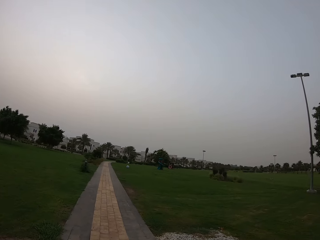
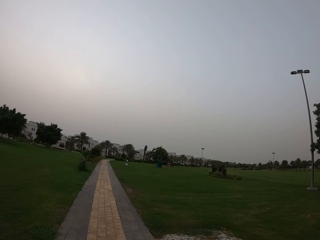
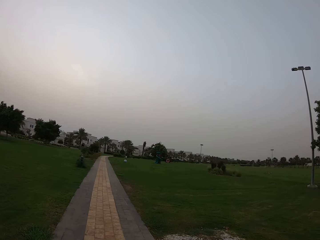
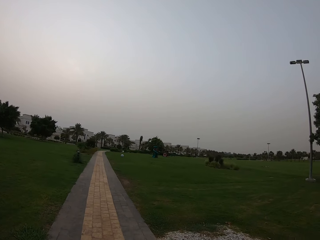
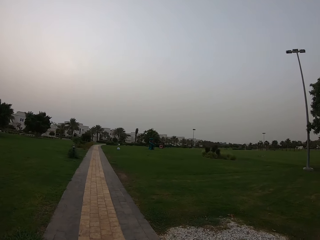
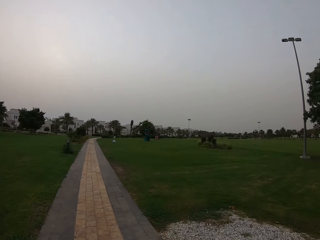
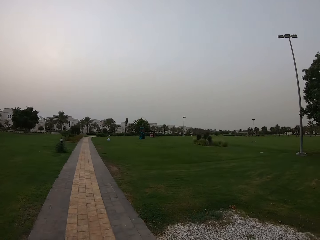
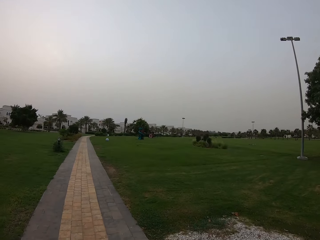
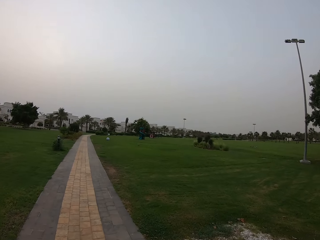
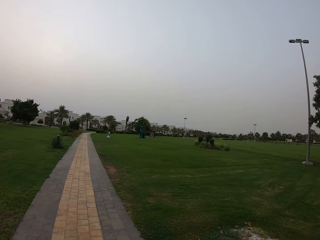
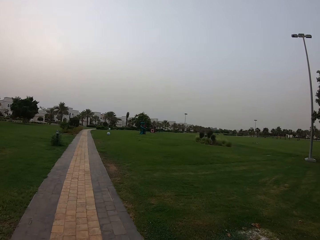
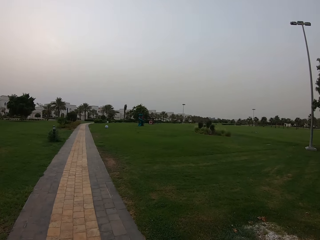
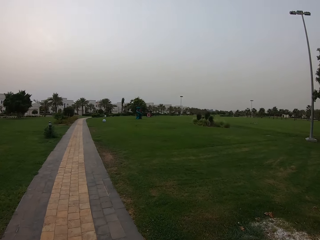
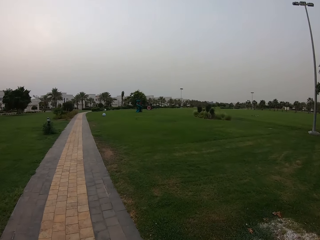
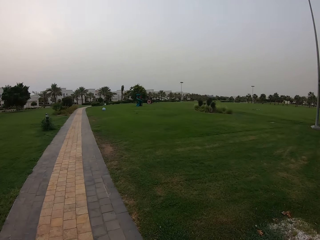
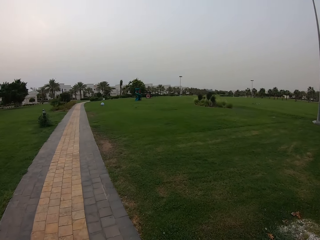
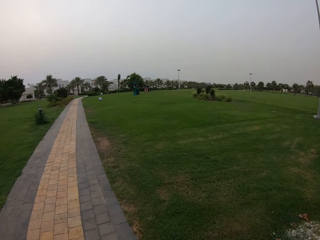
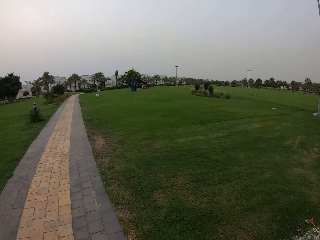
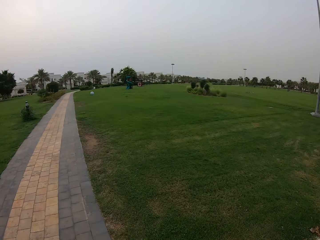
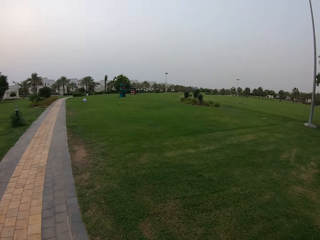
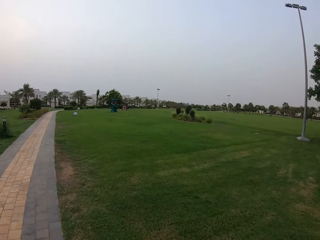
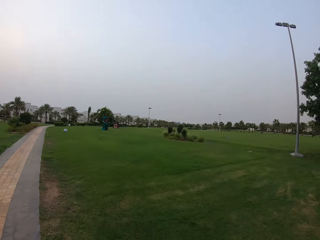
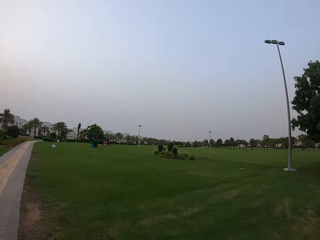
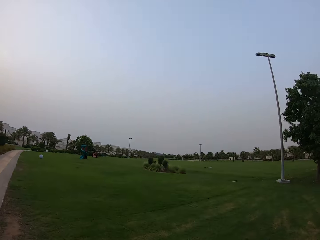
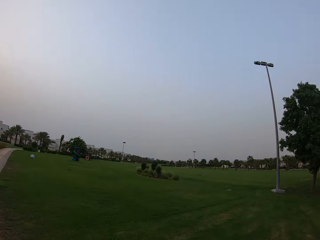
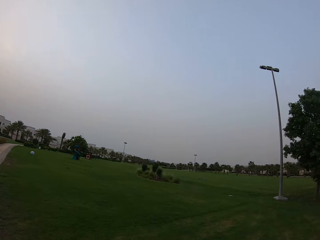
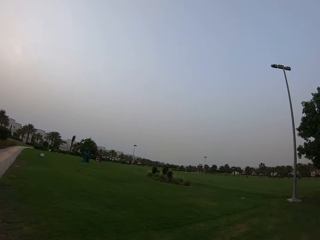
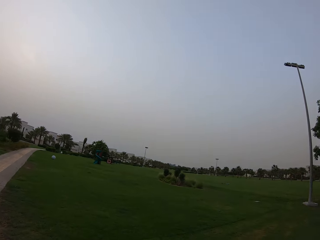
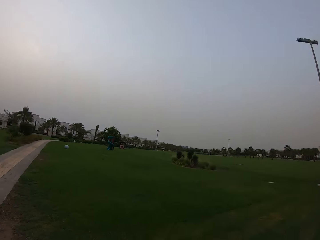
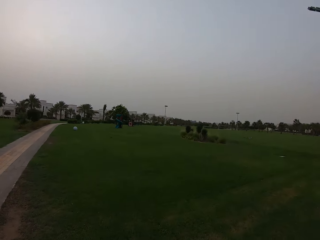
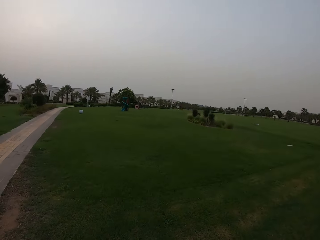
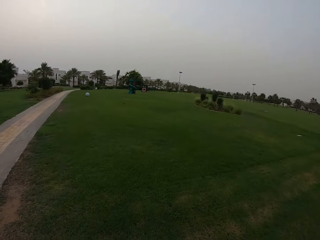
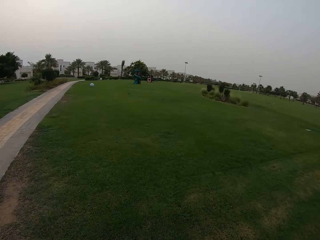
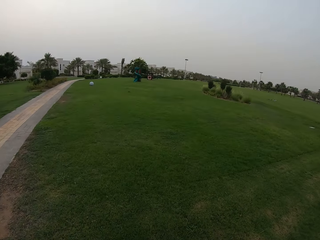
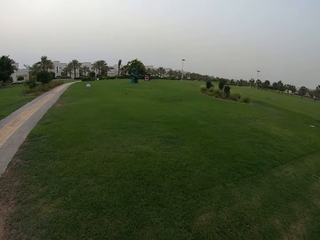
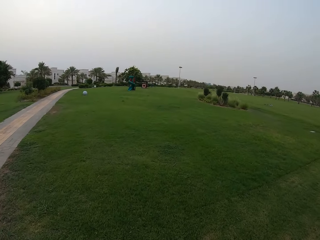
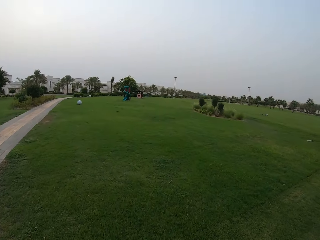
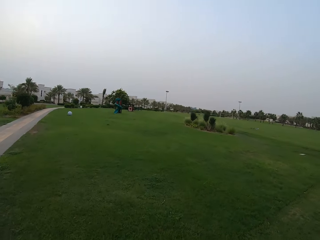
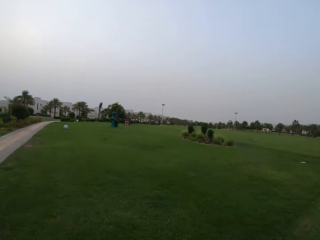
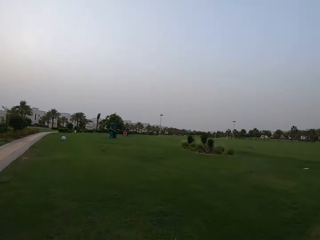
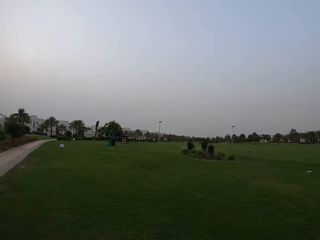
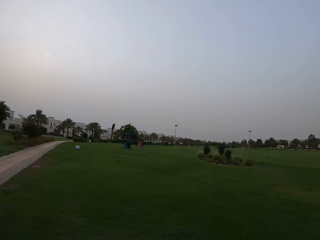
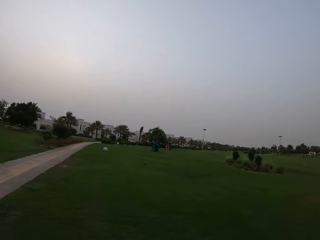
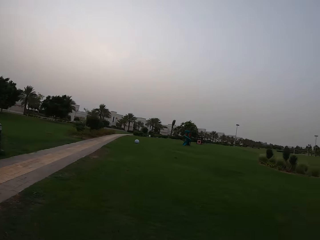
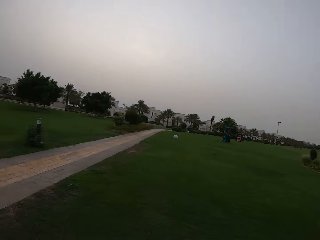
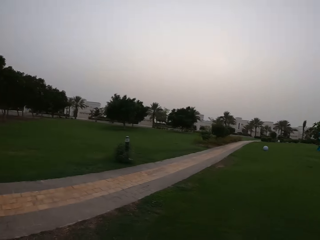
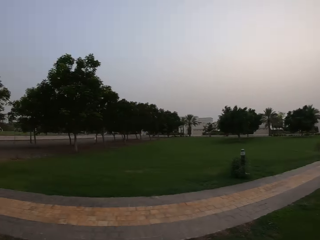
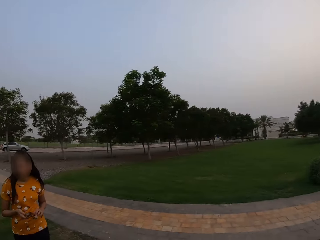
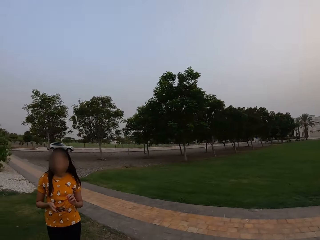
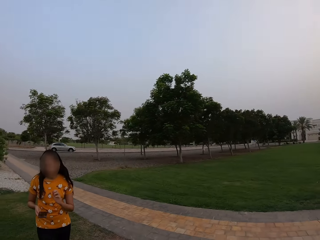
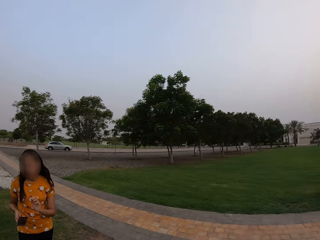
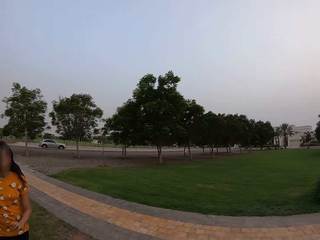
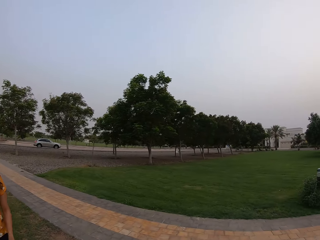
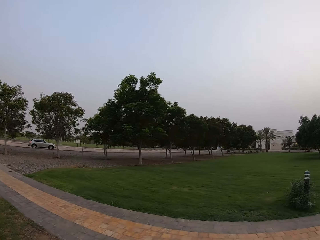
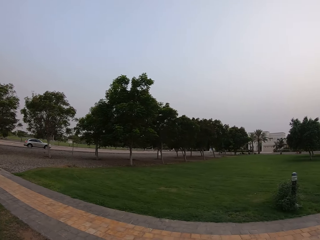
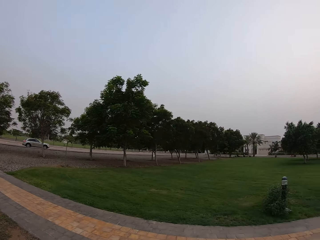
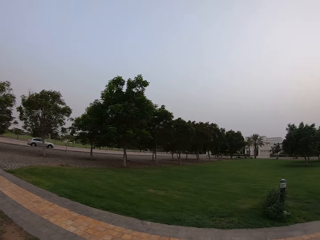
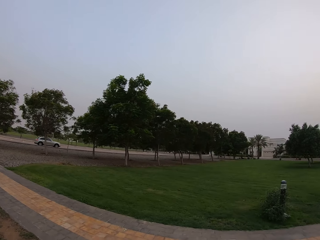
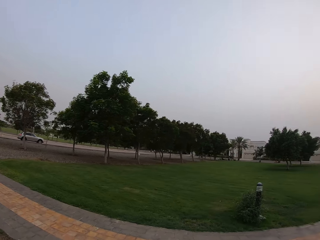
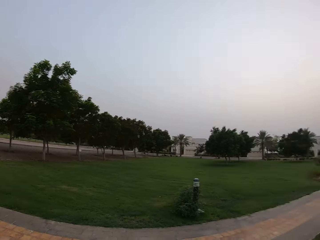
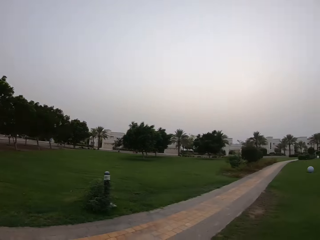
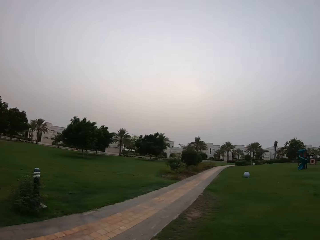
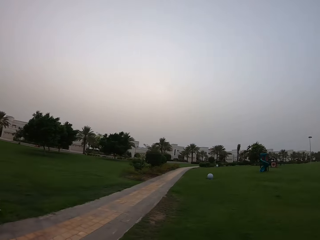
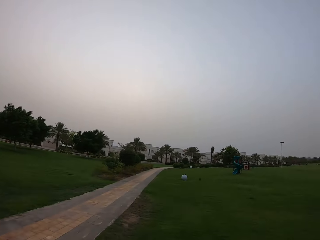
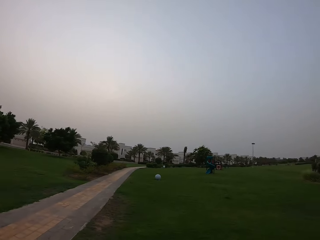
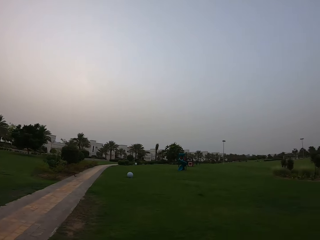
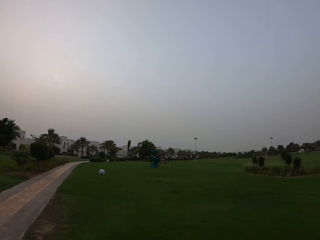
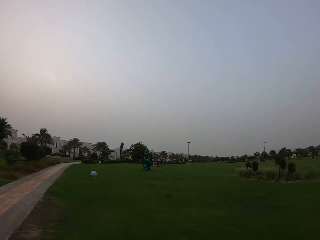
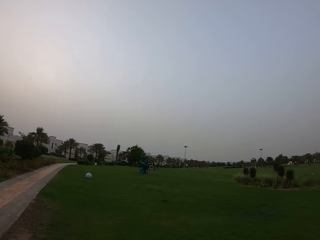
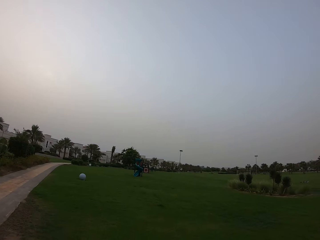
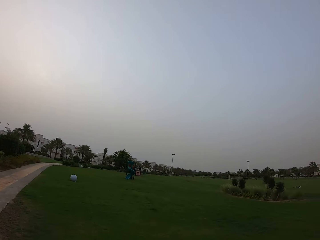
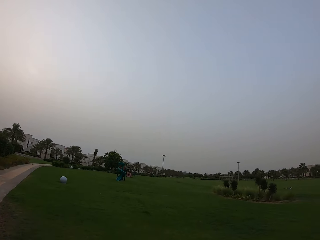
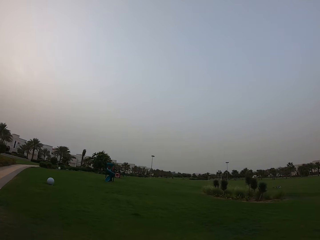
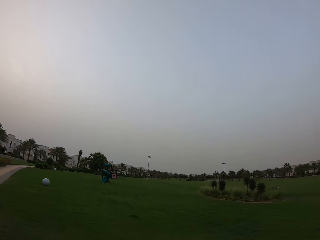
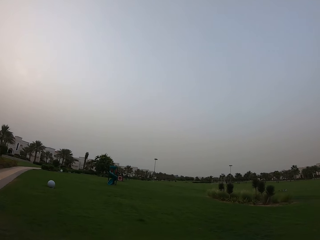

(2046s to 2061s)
The camera wearer looks at the lights. They walk on the grass. They walk on the grass again. They turn around. A lady holds her phone. The camera wearer looks at the car and turns around. They walk on the grass.

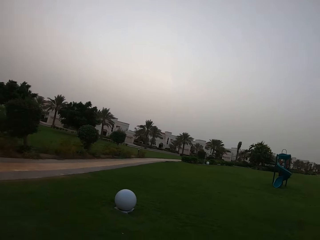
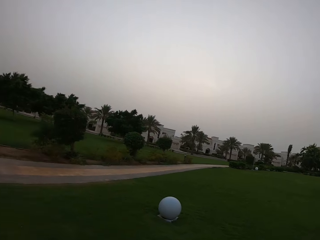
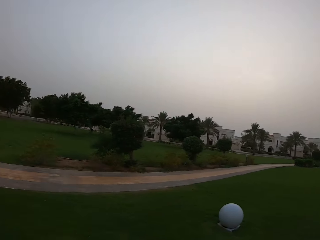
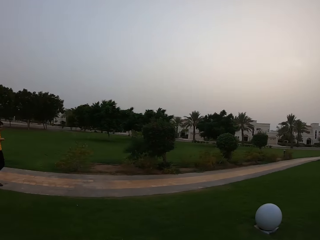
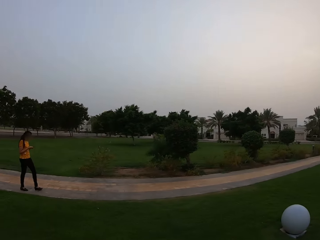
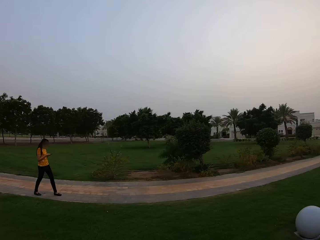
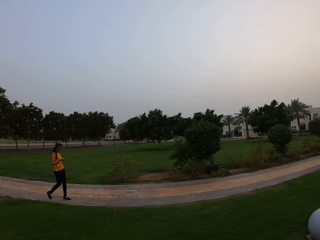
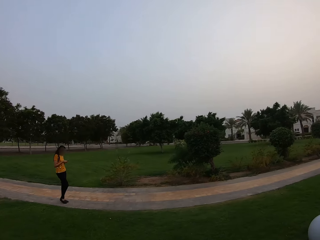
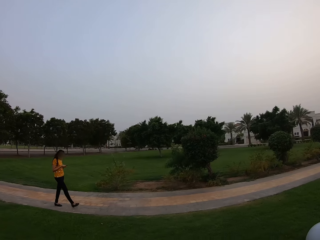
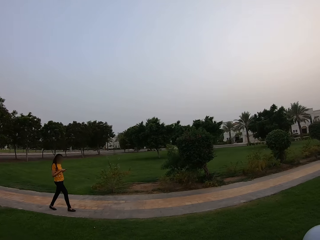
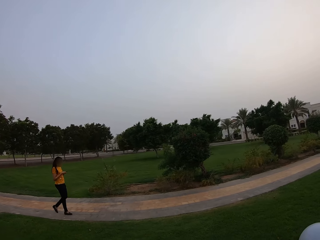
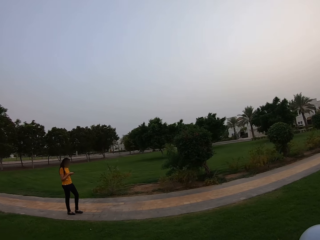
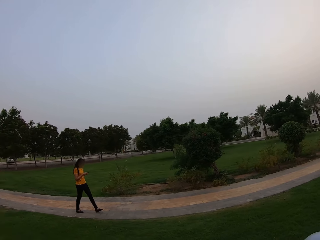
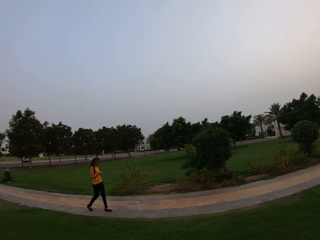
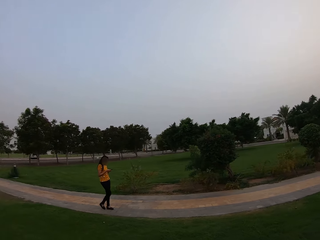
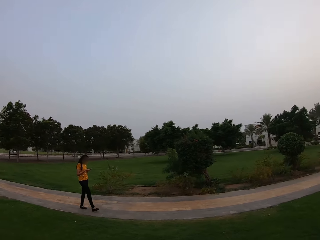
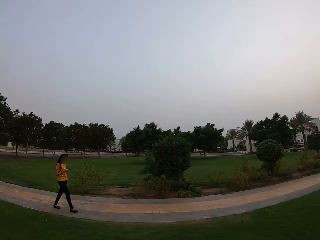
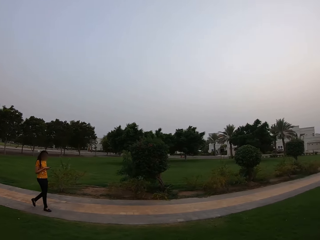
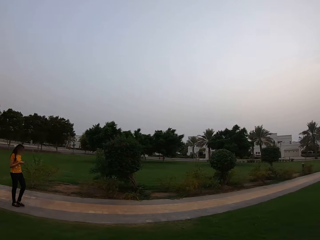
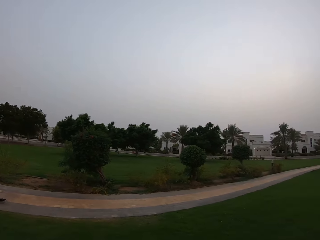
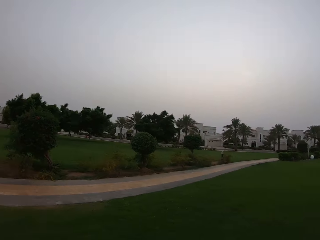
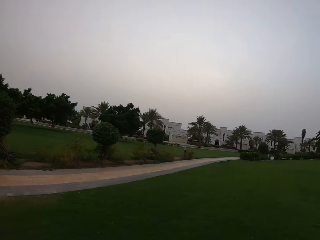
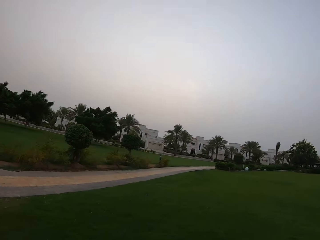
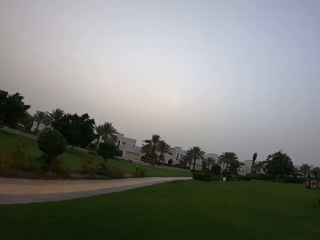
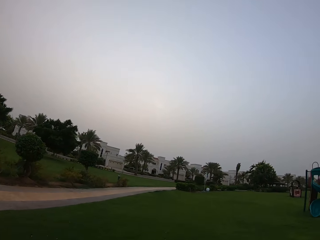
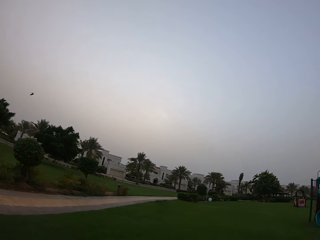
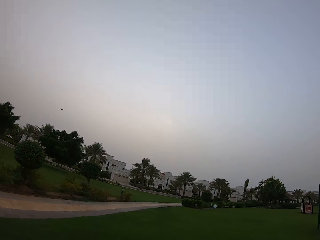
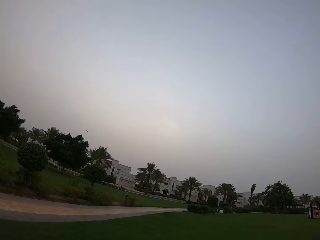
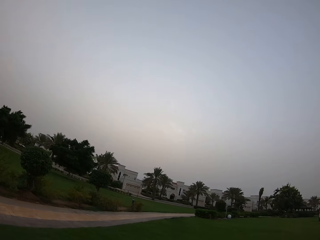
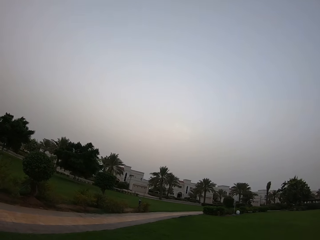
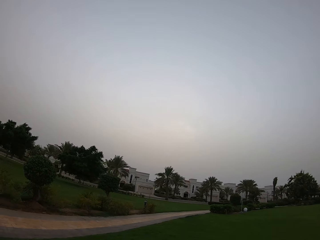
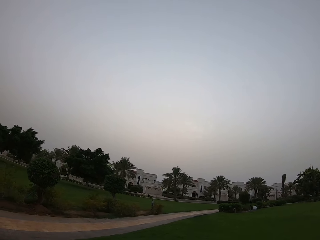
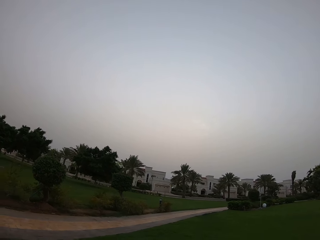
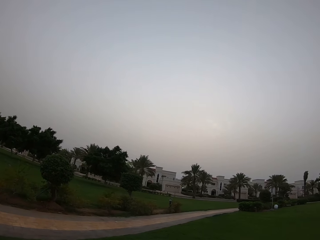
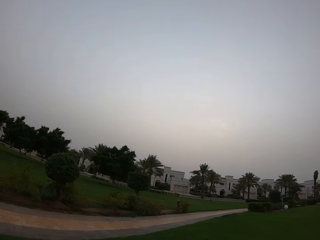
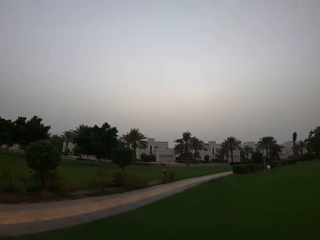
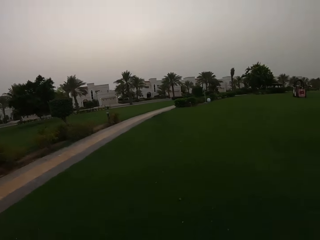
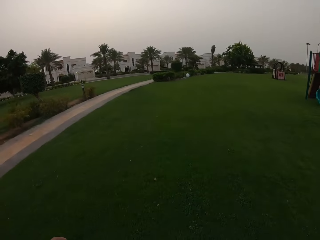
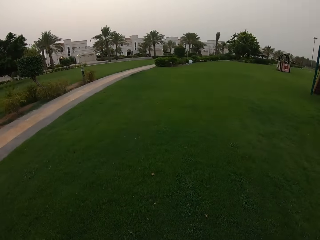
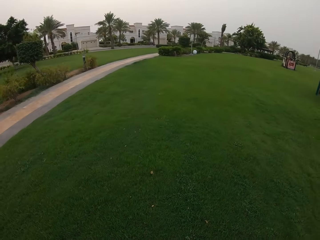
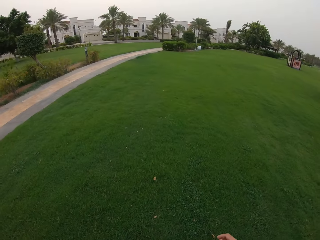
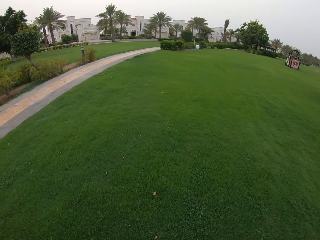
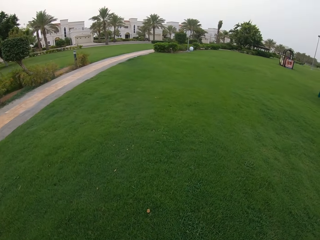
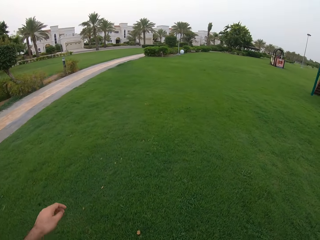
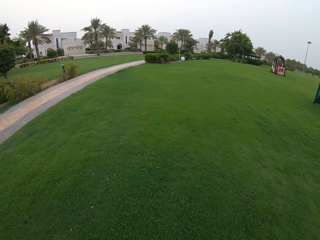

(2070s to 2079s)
A lady walks on the walkway. The lady holds the phone. The camera wearer walks on the grass.
